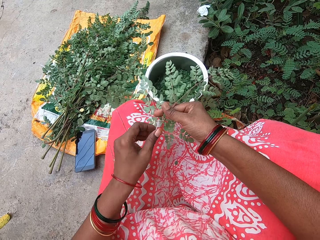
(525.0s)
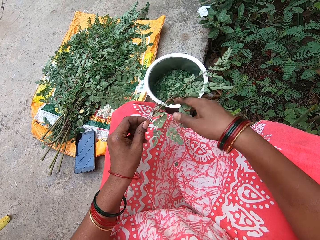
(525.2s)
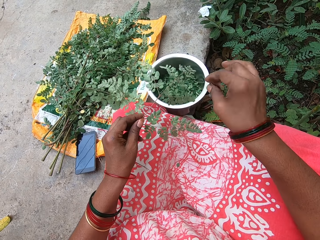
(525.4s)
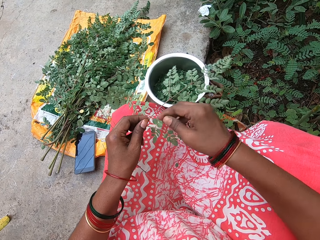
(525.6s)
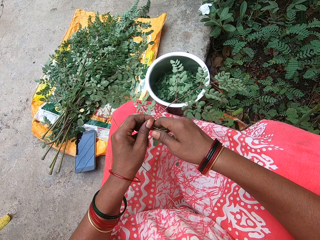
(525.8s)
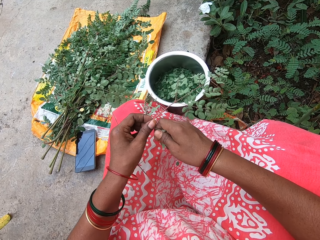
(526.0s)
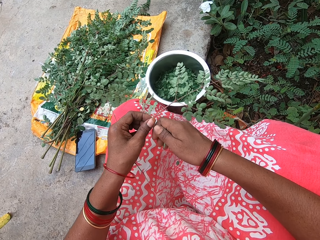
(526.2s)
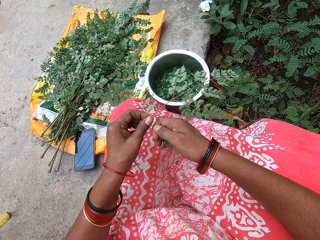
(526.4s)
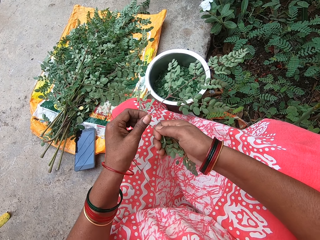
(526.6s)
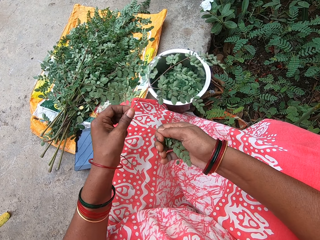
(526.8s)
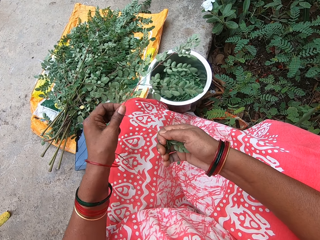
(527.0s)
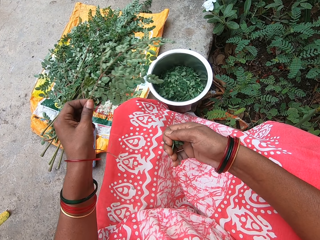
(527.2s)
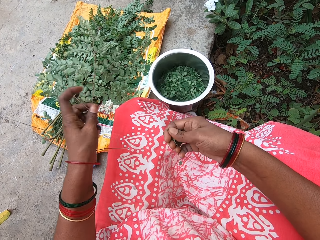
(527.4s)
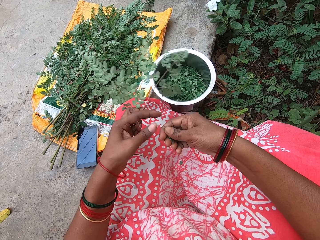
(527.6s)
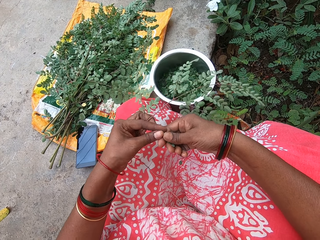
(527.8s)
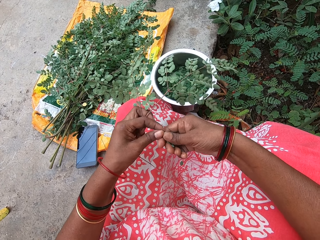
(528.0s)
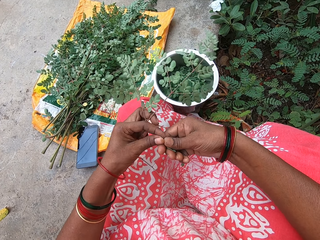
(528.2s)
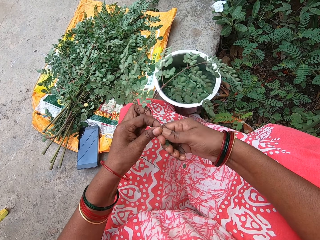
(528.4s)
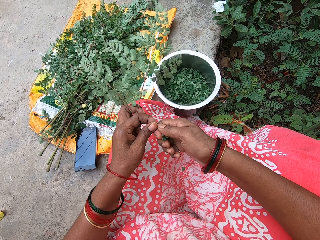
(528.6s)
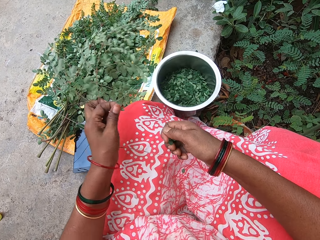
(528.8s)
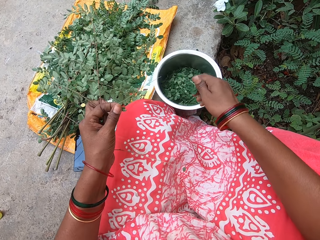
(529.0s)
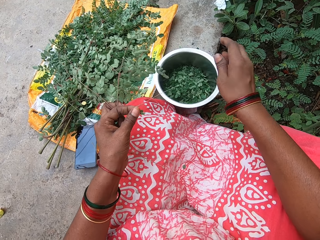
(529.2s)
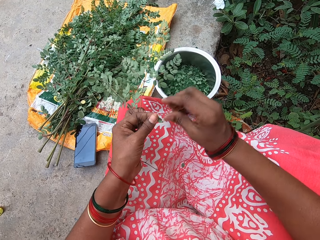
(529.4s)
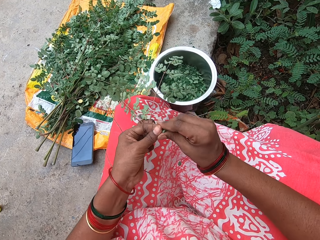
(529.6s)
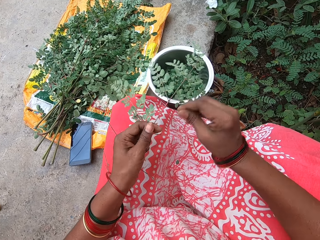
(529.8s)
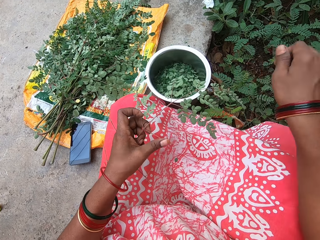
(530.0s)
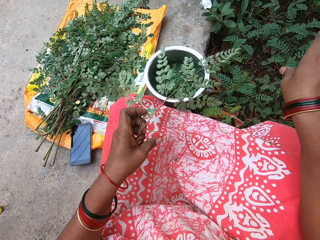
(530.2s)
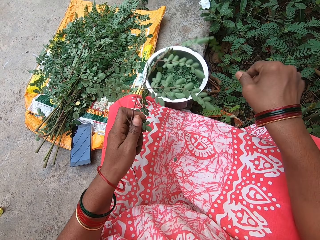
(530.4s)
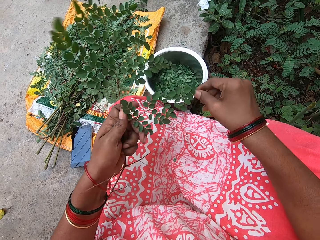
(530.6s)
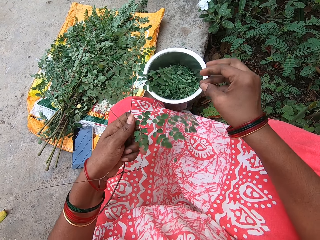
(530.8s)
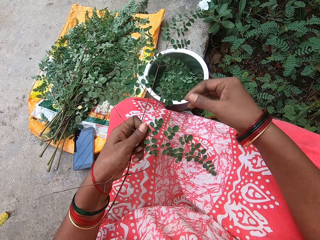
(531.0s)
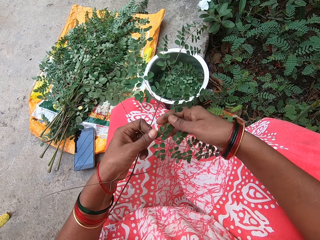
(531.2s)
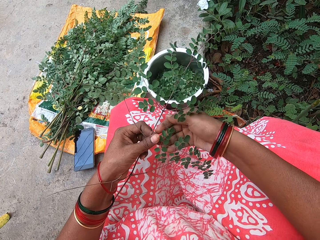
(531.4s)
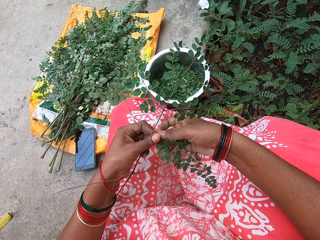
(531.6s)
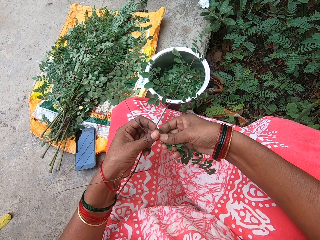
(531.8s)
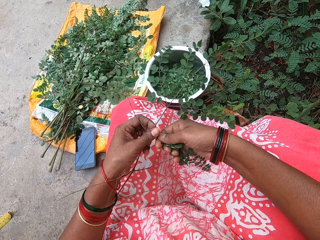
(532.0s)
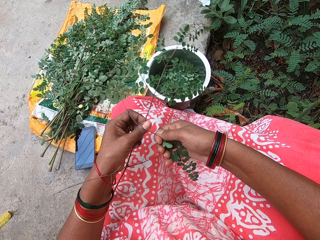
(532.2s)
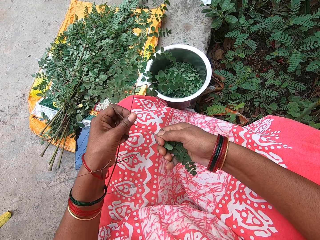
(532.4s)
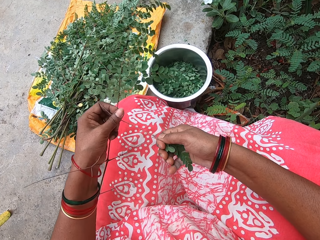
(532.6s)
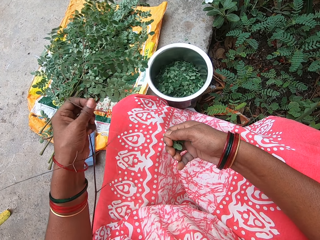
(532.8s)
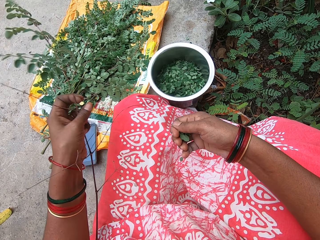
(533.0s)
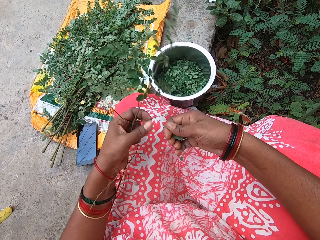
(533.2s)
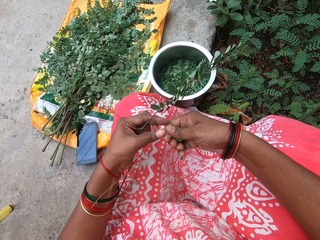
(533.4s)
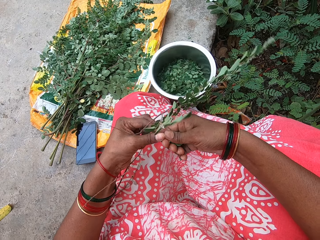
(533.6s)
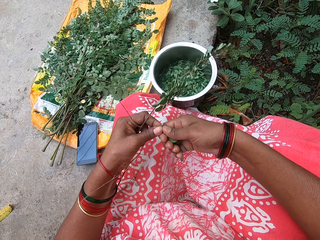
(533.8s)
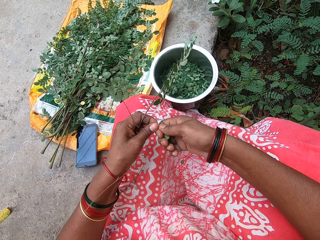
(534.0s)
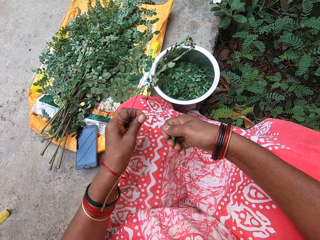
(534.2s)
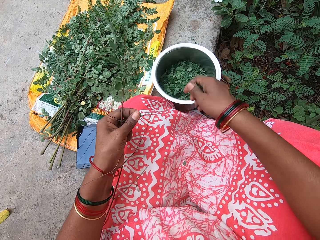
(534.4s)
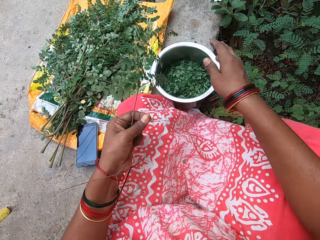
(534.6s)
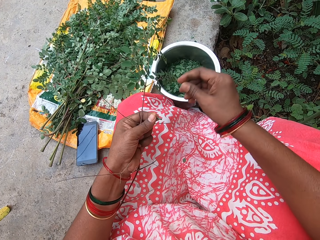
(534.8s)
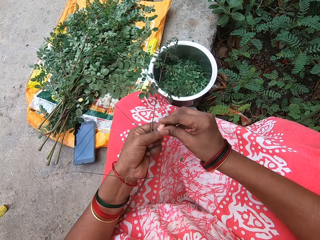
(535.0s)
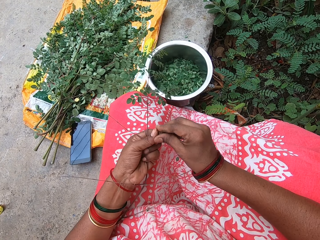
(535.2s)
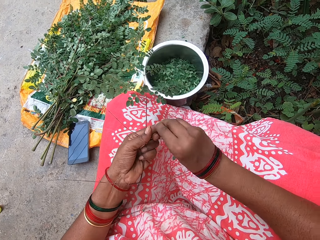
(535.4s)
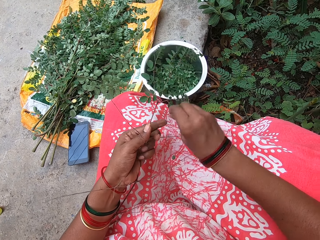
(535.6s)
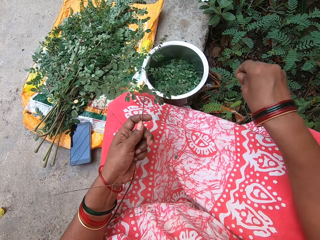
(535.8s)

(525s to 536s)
The camera wearer puts the vegetable in her right hand into the plate. She removes vegetables from the stick with her right hand. She puts the vegetable in her right hand into the plate.

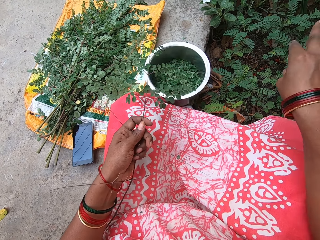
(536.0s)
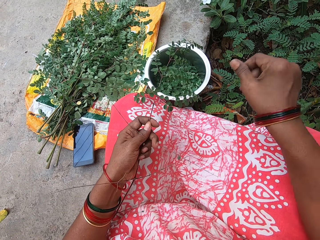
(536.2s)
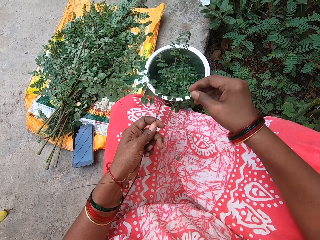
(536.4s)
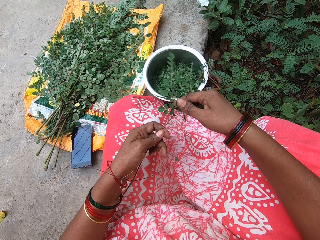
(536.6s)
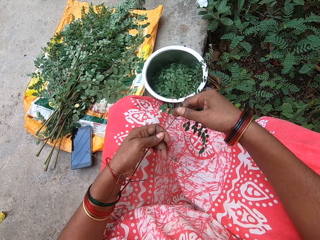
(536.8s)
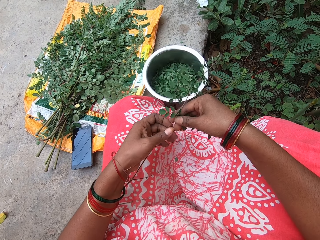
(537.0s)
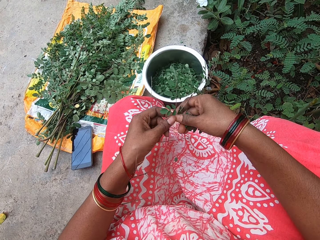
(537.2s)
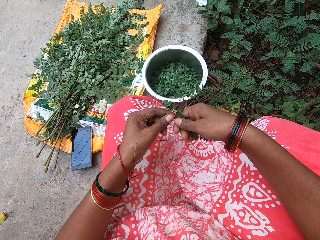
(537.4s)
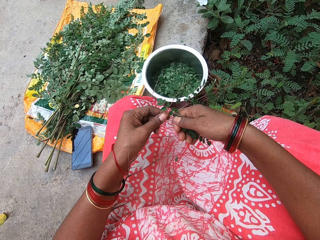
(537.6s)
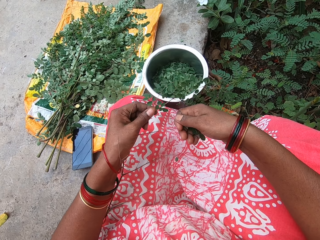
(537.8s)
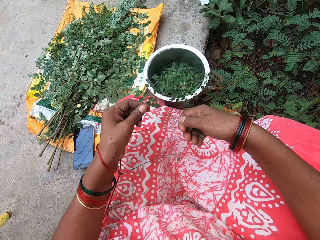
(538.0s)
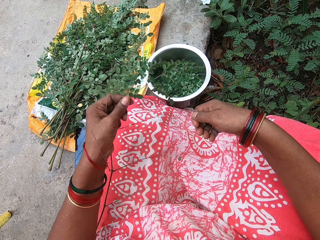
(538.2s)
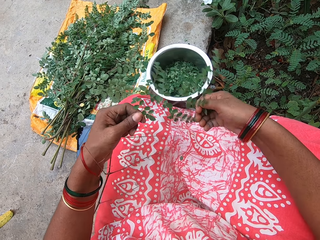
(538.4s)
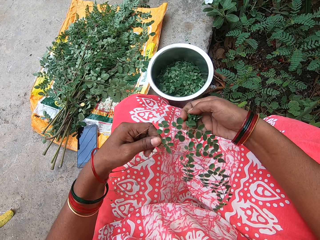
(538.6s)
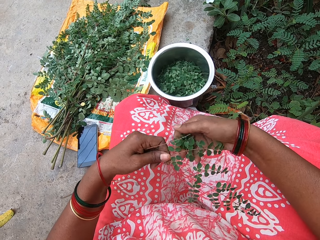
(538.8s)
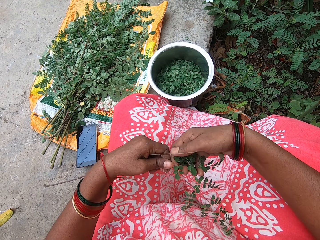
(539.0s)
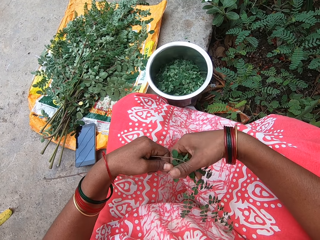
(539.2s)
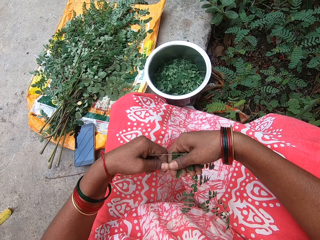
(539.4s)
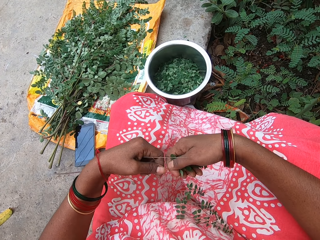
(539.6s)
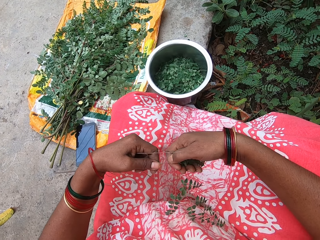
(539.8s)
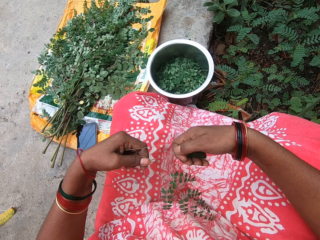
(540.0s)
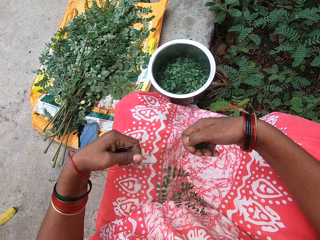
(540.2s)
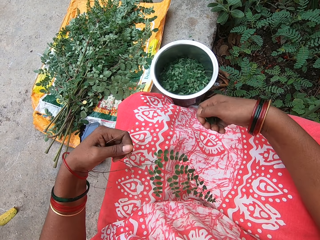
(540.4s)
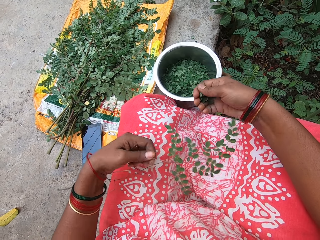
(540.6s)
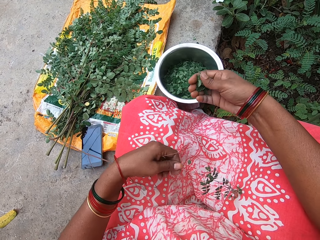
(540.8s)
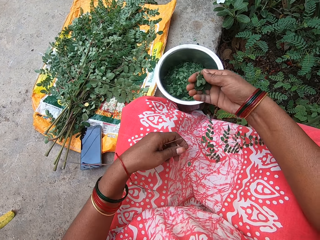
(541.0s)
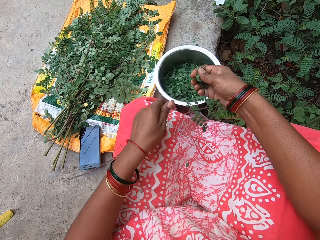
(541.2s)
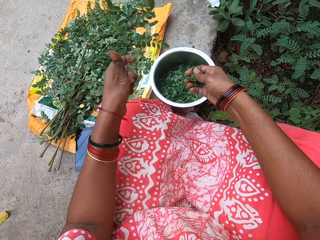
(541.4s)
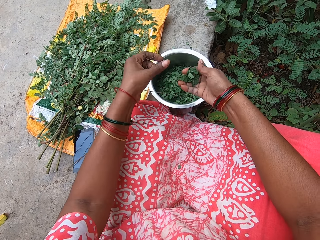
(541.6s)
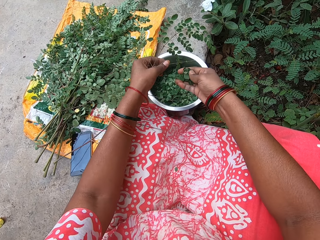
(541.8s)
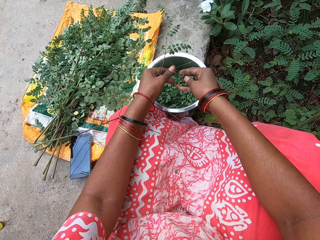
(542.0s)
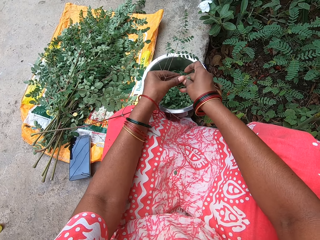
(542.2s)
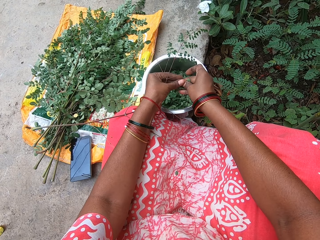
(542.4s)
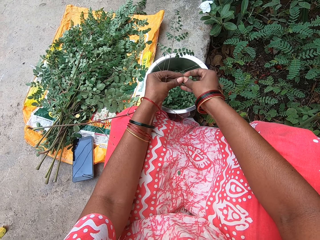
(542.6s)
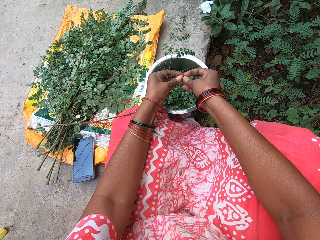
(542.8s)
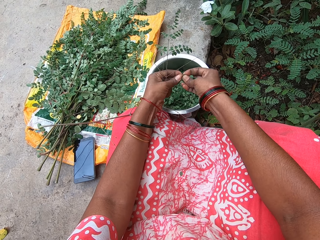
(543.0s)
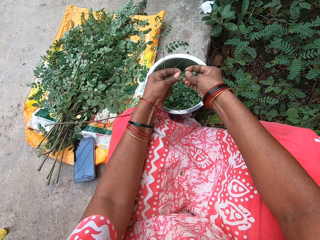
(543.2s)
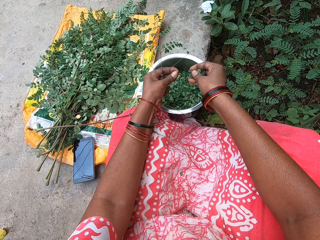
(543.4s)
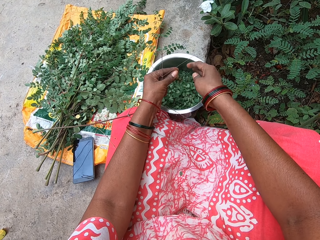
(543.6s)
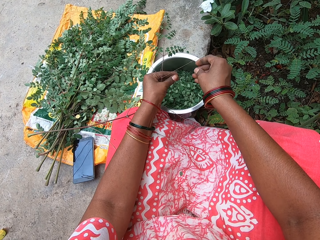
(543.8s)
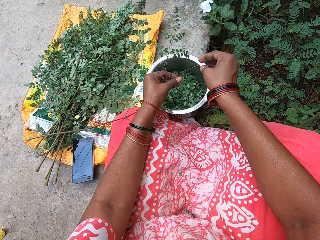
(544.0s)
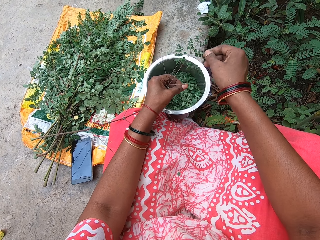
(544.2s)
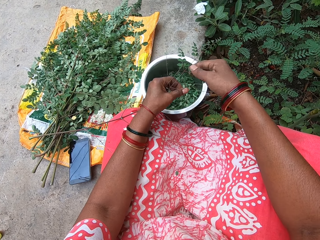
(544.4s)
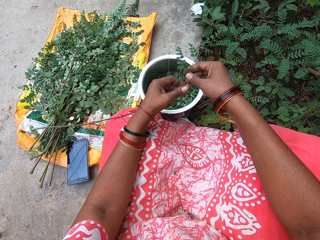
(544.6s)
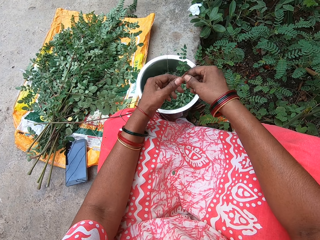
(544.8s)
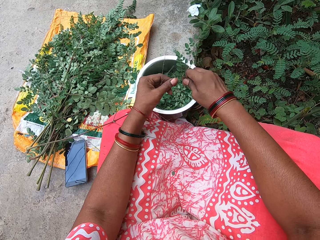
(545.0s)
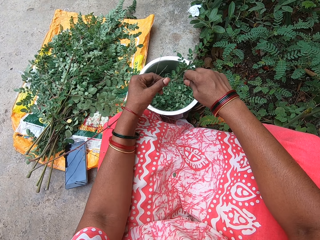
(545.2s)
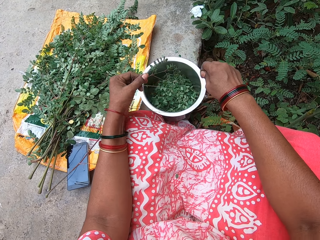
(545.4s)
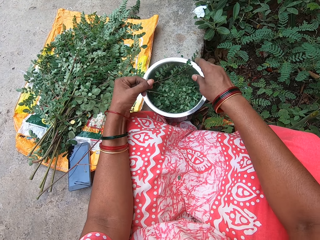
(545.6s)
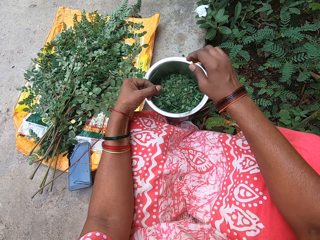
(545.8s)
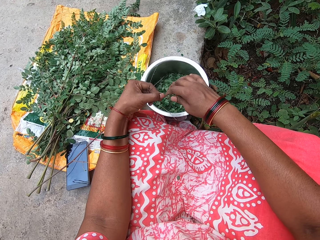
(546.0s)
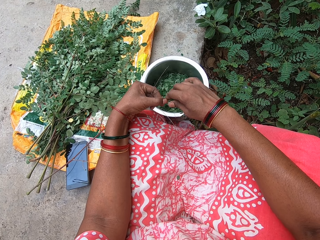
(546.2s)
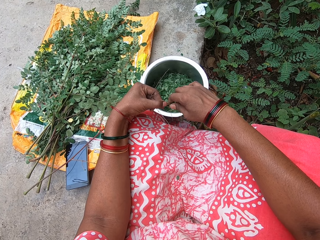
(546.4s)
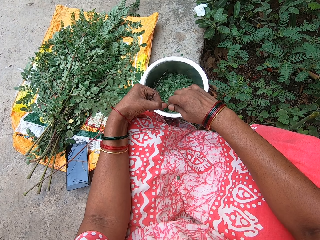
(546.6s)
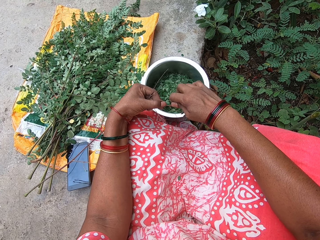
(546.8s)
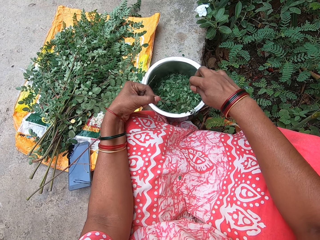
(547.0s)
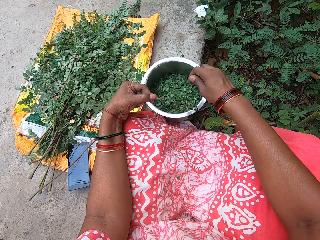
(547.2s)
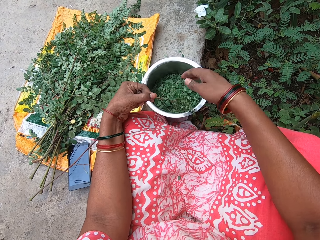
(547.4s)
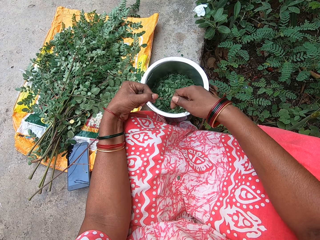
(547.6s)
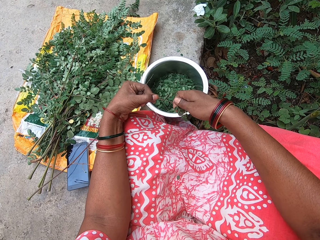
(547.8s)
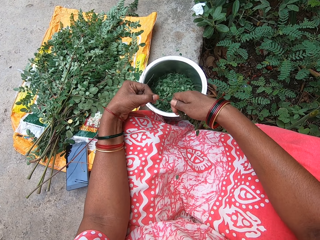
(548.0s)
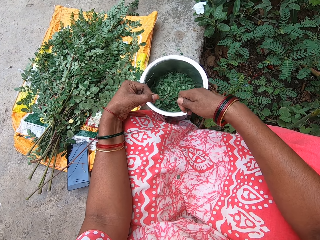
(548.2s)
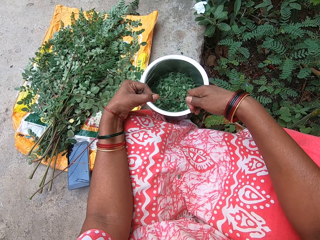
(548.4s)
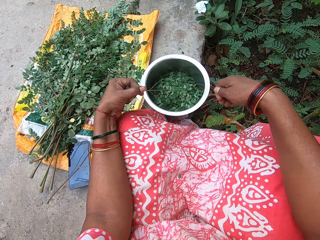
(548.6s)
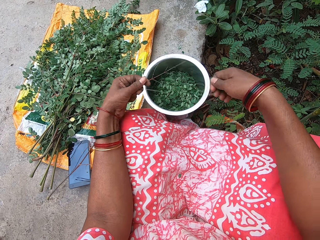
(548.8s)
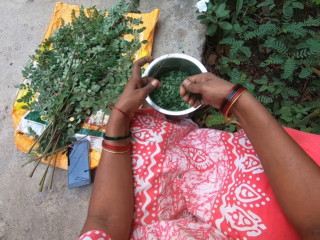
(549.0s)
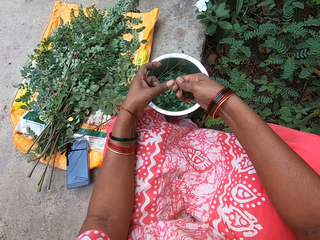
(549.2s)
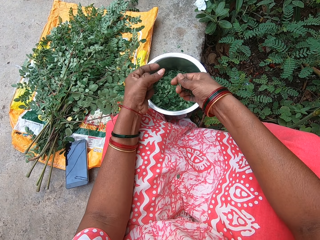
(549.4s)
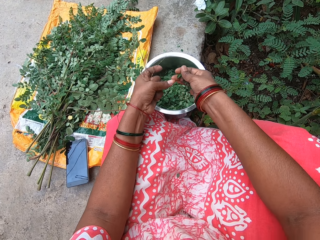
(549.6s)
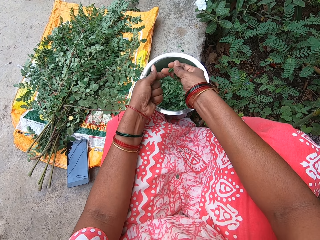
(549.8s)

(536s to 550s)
The camera wearer throws the stem. She removes vegetables from the stick with her right hand. She removes vegetables from the stick again. She puts the vegetable in her right hand into the plate. She removes vegetables from the stick with her right hand. She puts the vegetable in her right hand into the plate. She removes vegetables from the stick with her right hand.
